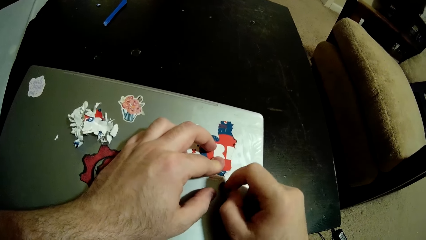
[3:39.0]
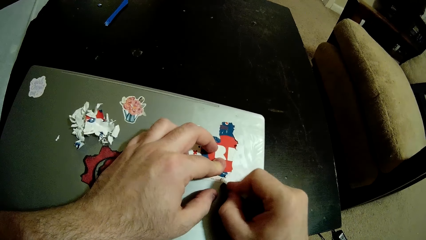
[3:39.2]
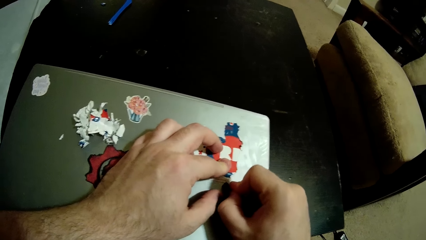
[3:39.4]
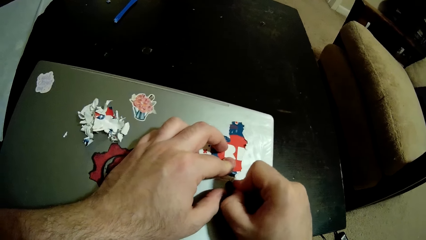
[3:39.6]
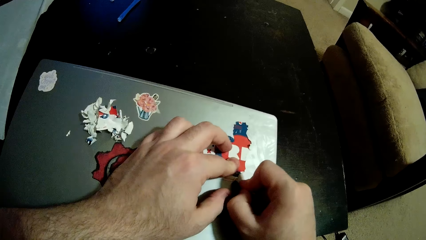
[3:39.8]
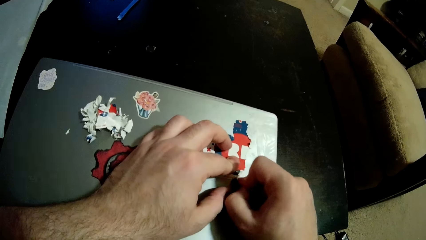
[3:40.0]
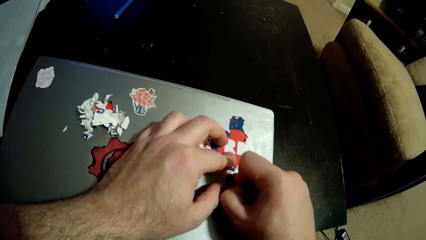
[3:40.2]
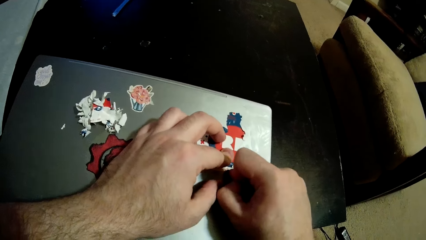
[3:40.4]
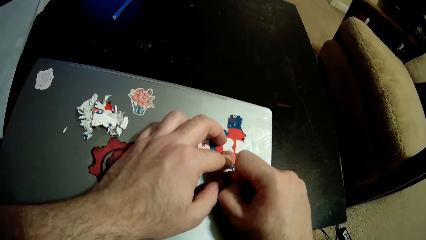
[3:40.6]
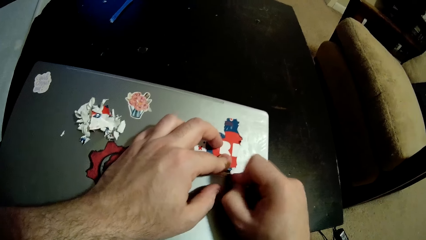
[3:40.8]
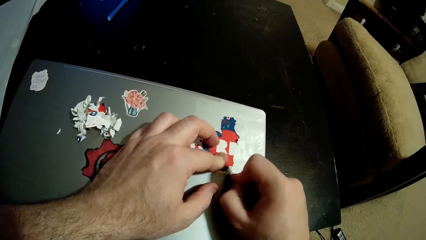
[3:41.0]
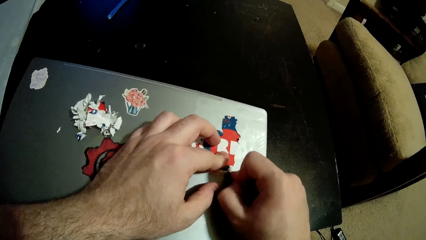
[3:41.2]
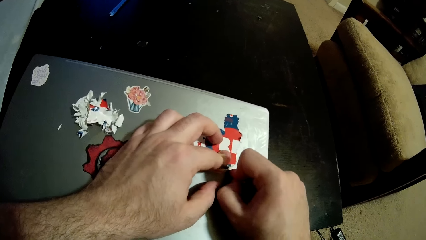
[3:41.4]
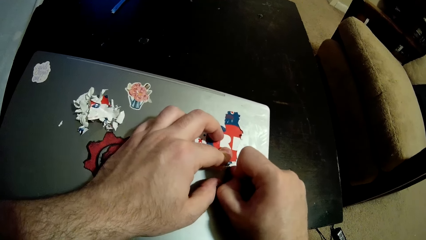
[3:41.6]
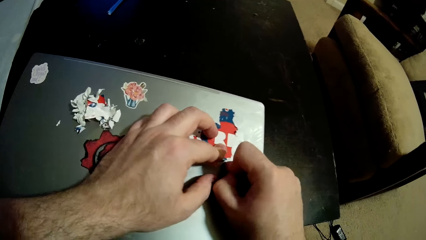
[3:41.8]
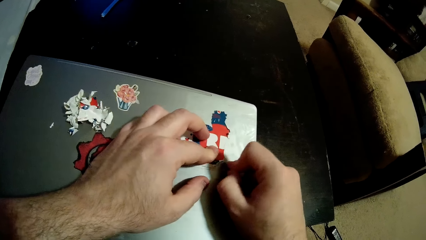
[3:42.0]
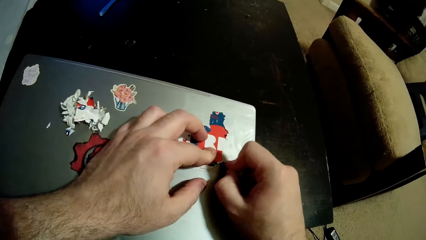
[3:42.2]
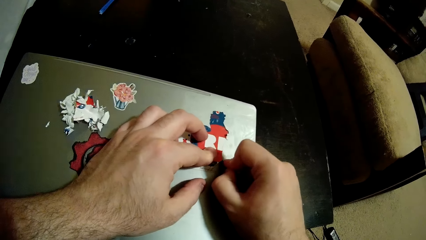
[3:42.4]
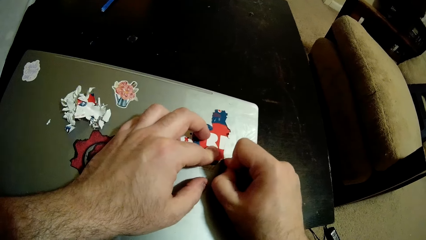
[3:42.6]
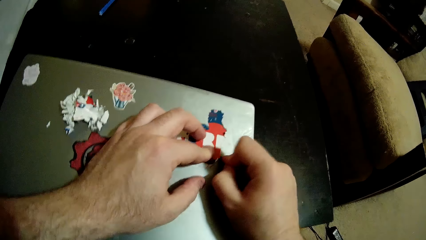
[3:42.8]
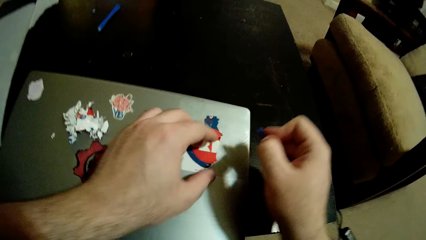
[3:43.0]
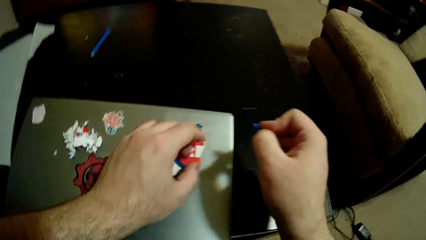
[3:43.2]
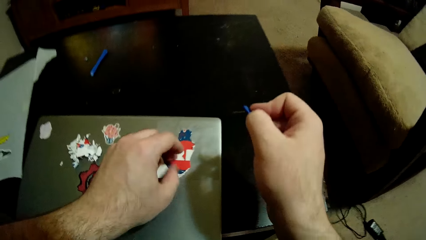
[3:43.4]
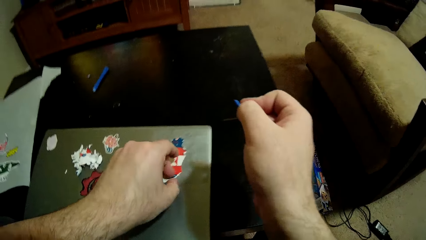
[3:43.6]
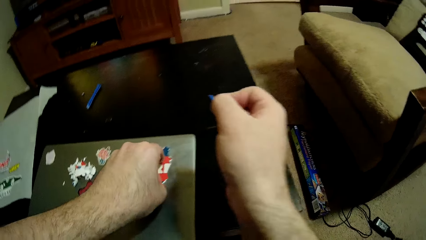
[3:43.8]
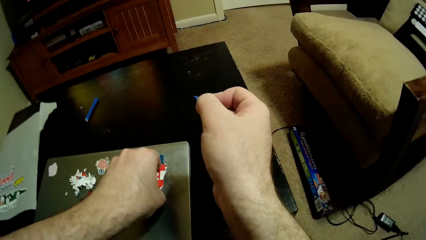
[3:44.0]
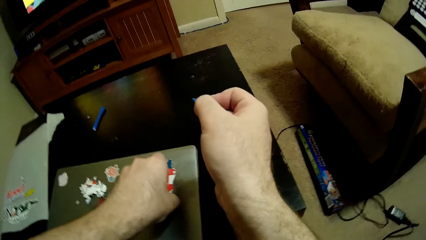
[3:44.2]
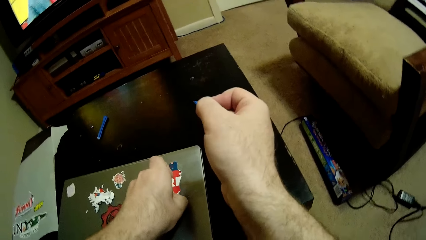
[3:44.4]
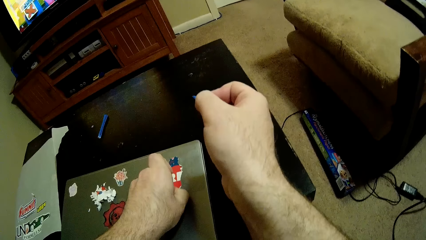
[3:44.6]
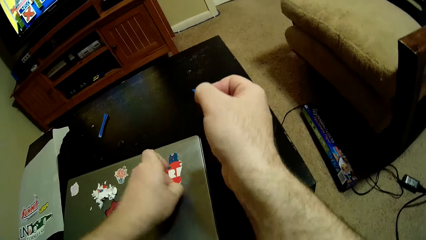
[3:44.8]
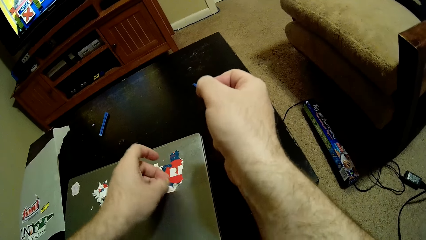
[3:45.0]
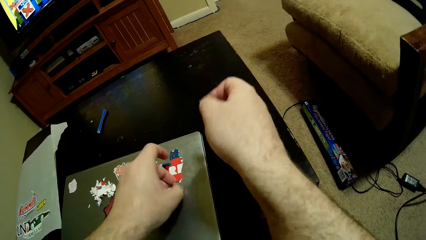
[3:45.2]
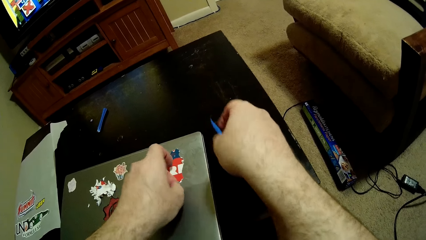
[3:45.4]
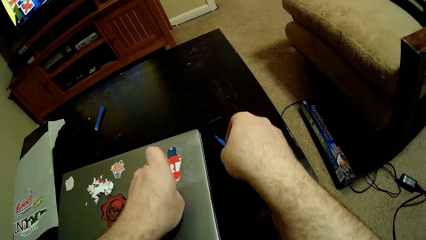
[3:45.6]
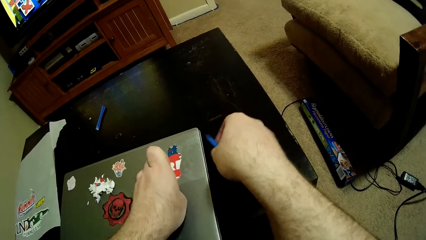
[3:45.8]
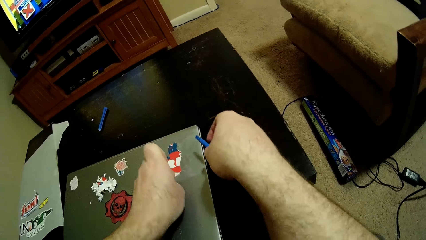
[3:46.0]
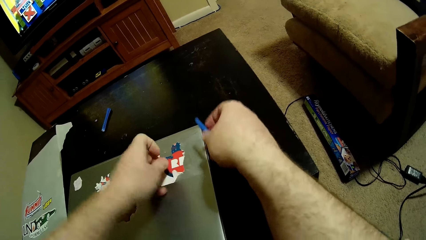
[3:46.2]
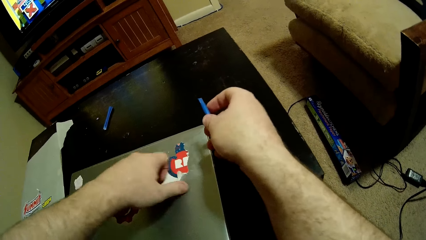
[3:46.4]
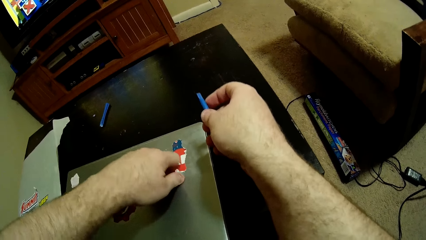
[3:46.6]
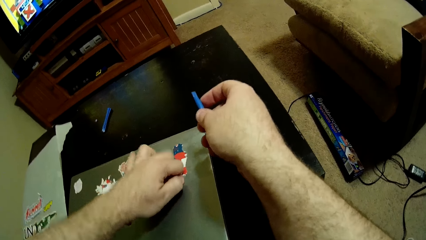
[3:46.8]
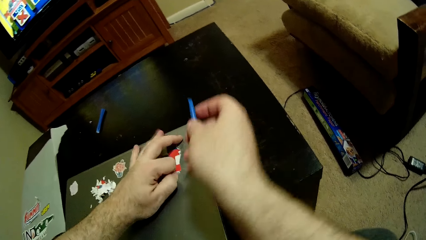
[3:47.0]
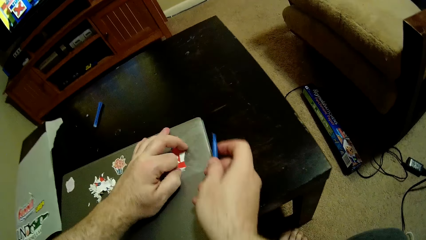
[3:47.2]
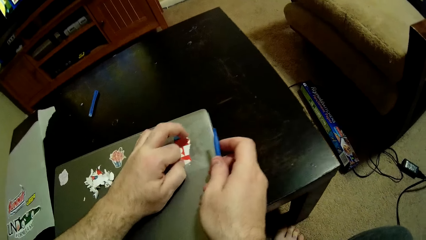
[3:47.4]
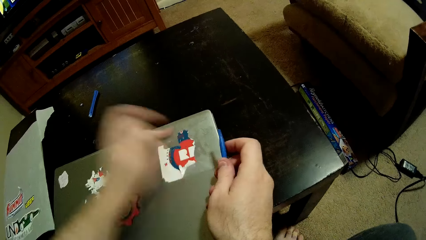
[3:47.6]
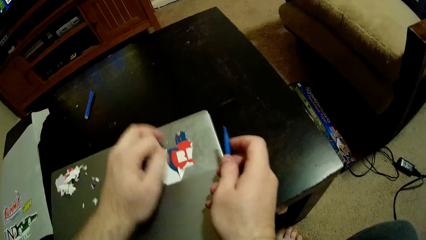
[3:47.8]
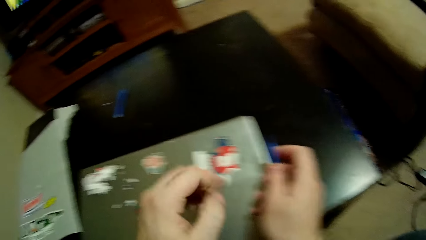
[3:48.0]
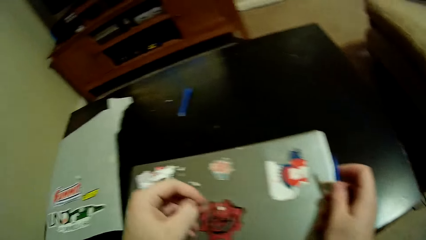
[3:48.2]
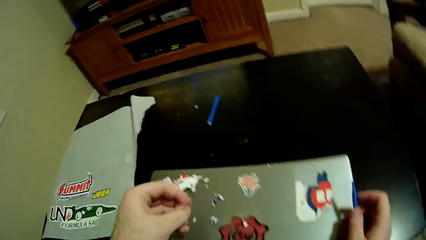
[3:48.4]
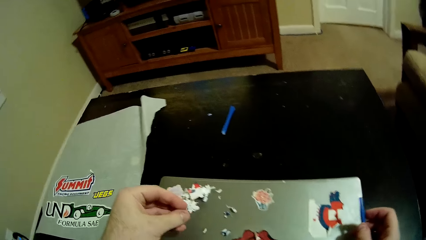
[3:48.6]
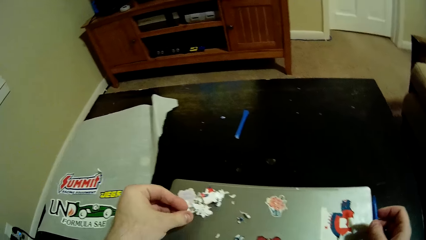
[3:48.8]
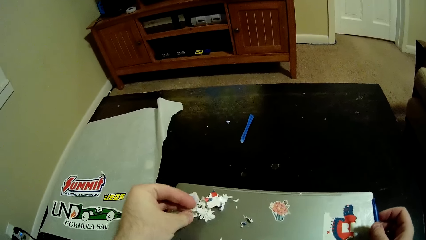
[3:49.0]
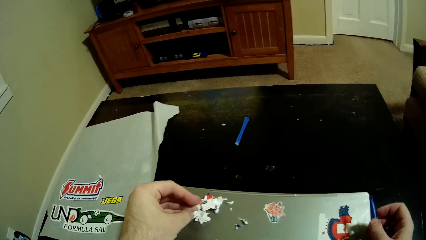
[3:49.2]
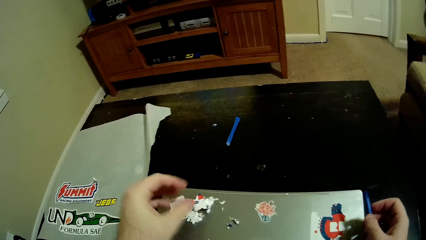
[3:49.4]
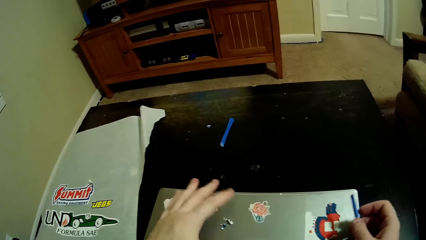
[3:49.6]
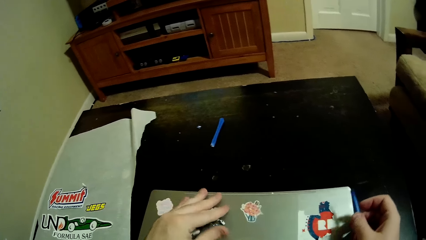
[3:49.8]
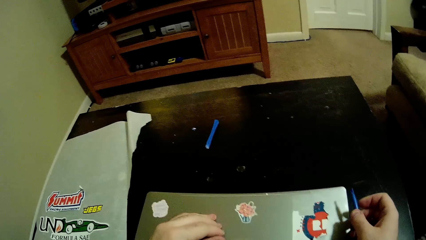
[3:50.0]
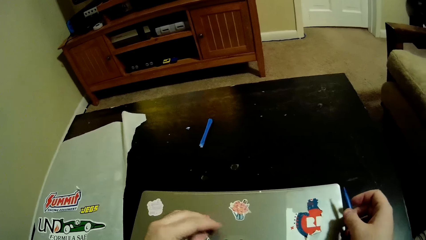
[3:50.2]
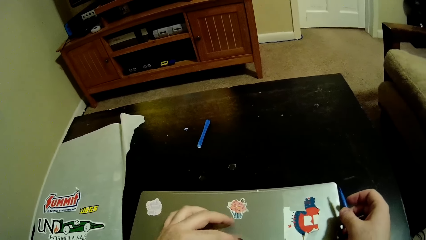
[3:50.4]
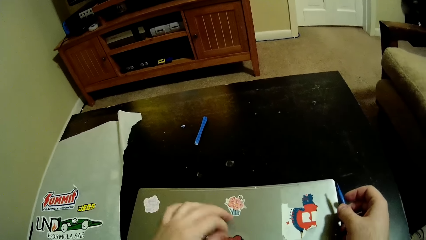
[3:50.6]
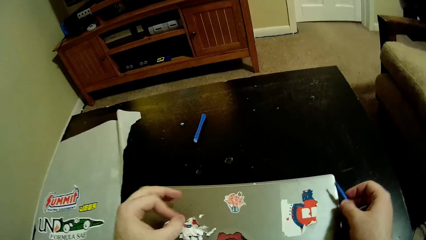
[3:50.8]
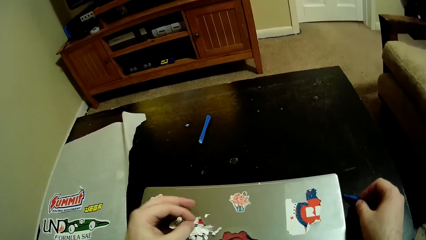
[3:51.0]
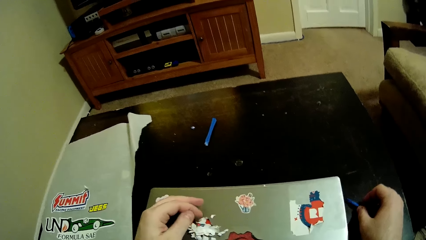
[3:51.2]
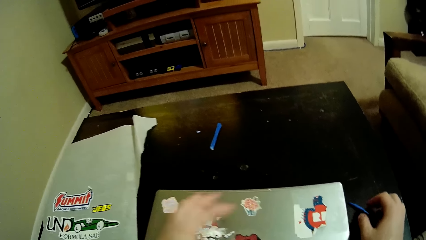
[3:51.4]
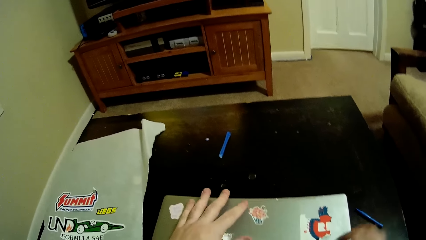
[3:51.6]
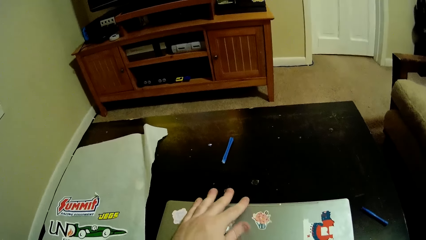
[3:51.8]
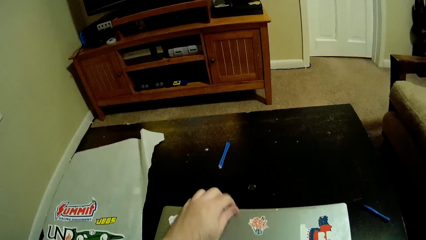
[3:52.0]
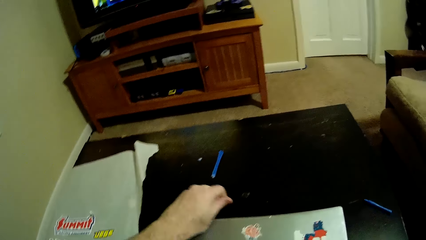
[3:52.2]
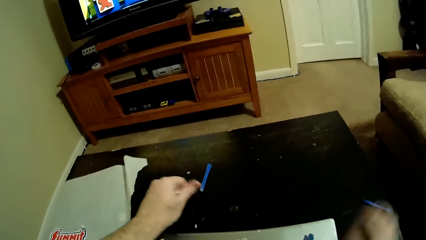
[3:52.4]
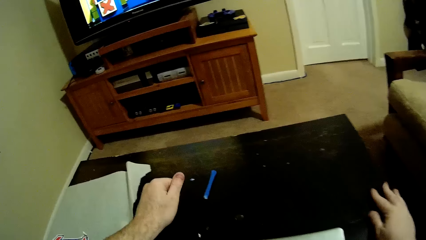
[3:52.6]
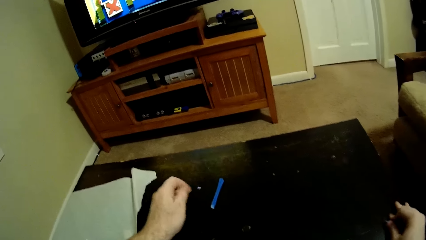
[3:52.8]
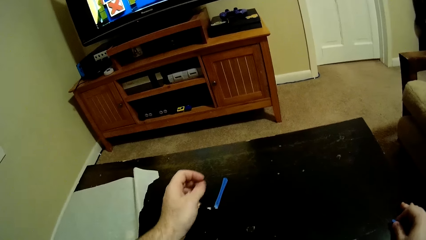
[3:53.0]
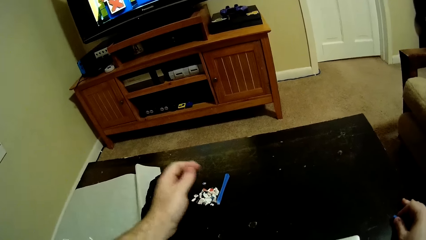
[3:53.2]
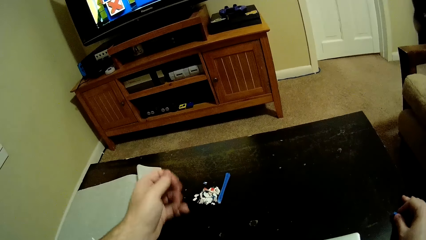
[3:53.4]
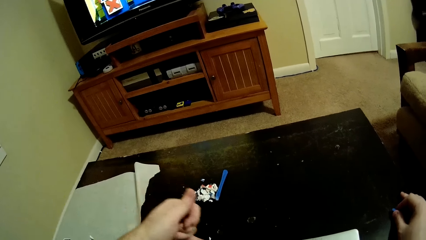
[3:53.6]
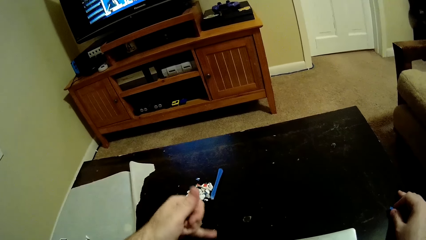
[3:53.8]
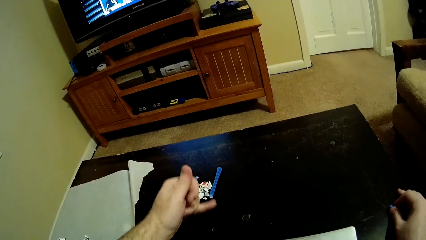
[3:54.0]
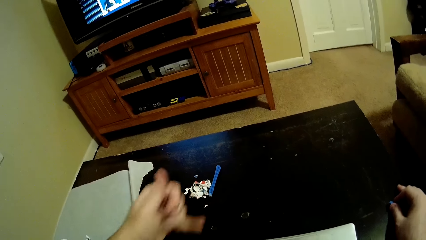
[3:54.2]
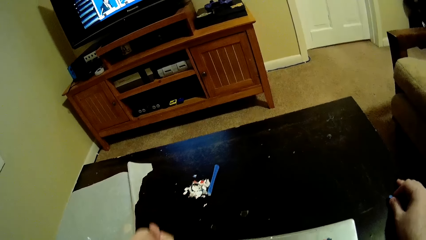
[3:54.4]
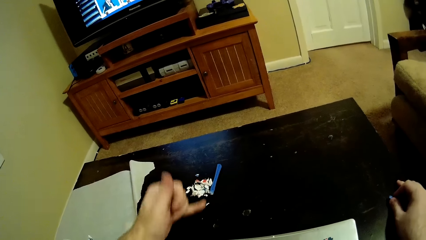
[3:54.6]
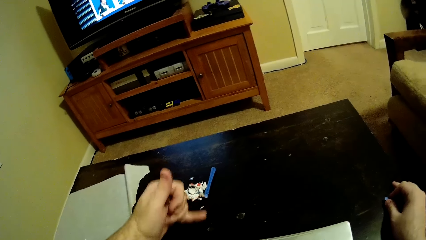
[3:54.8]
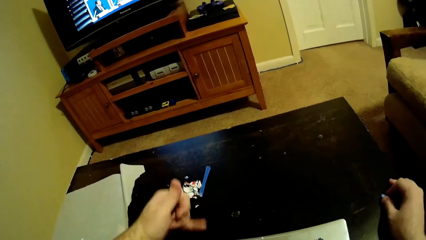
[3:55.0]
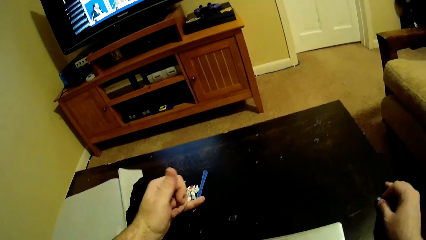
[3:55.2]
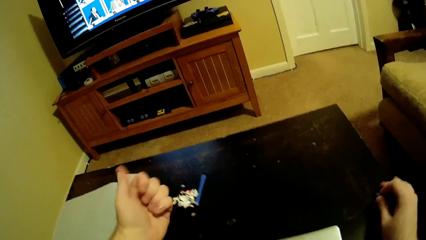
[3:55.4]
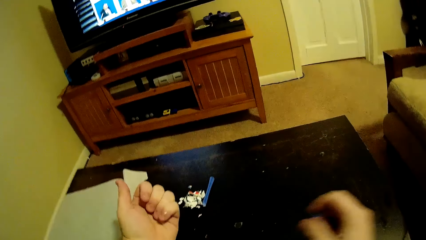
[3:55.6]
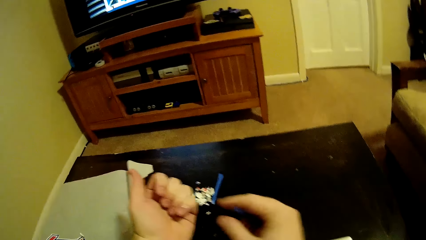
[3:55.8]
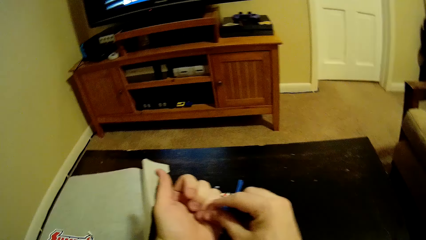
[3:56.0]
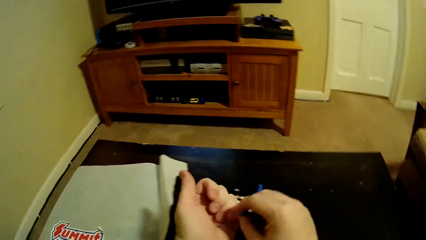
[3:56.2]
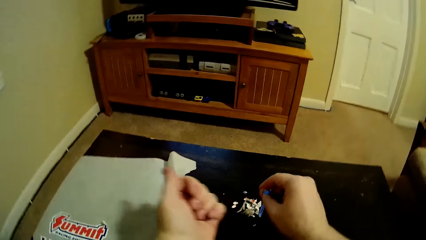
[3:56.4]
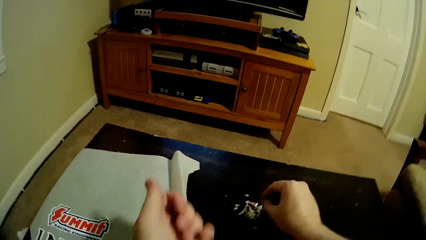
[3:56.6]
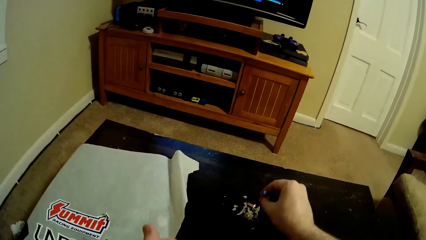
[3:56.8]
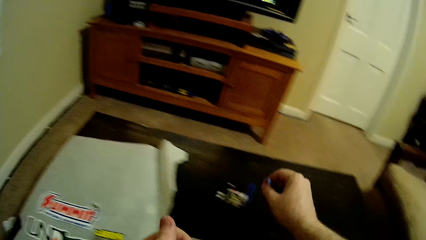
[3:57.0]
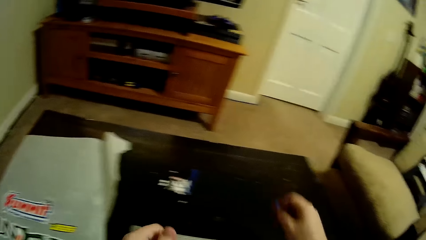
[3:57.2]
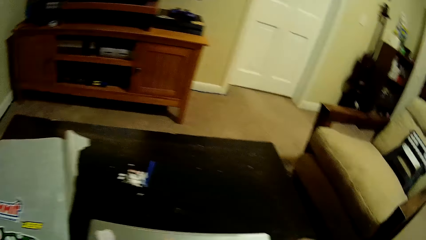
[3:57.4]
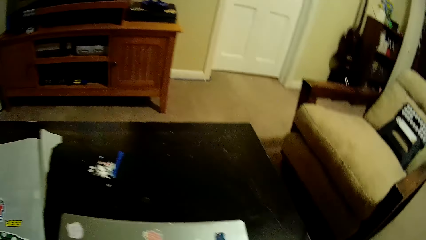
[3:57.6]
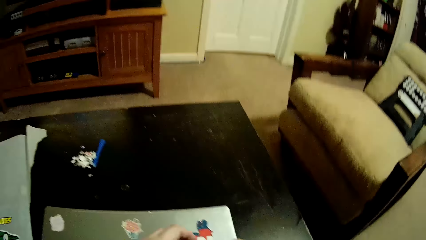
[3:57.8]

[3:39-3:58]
The camera wearer removes the sticker with his hands. He puts the stick on the table.
